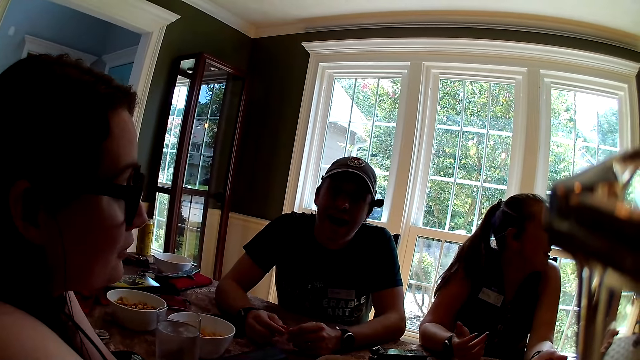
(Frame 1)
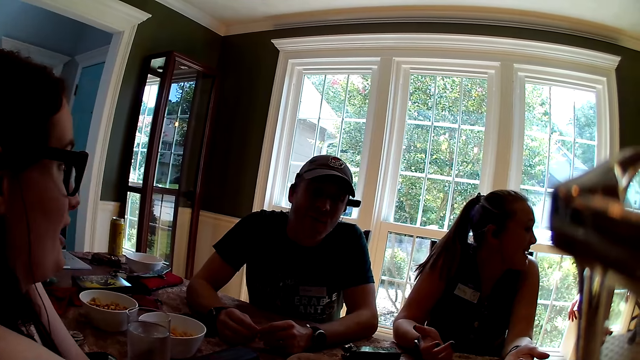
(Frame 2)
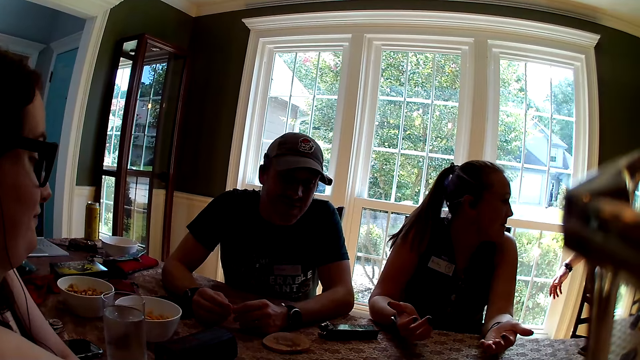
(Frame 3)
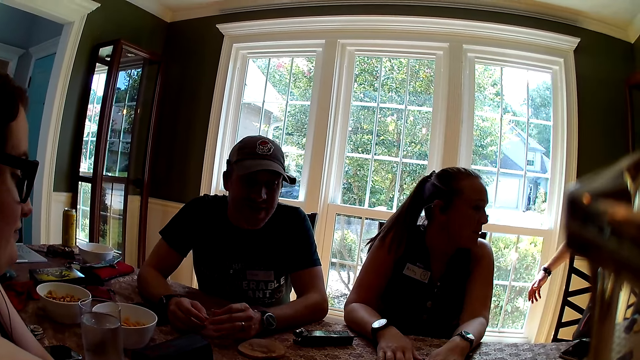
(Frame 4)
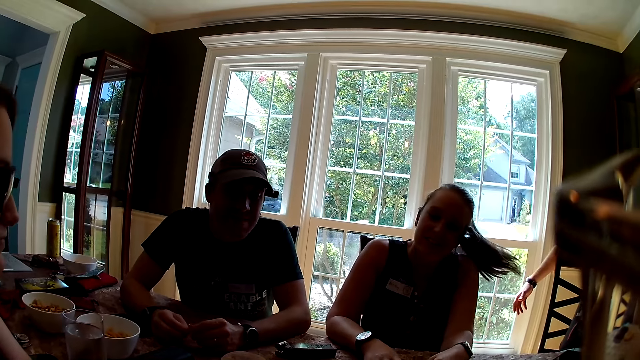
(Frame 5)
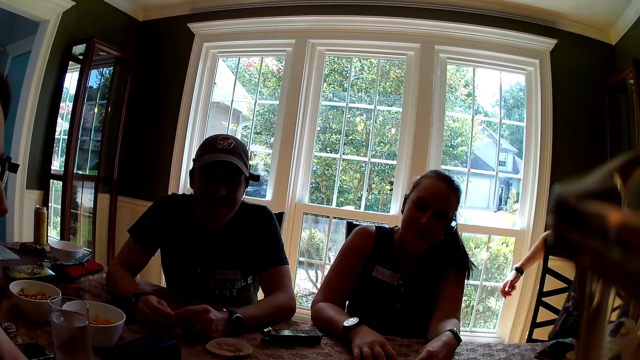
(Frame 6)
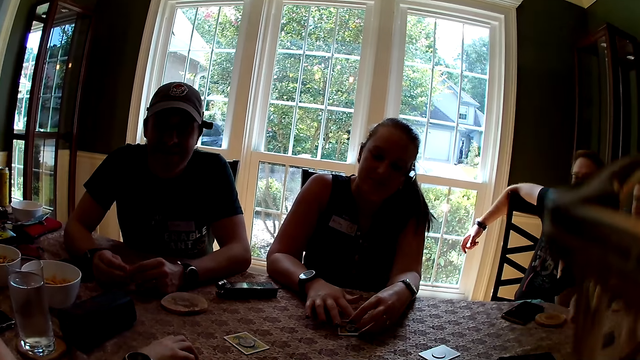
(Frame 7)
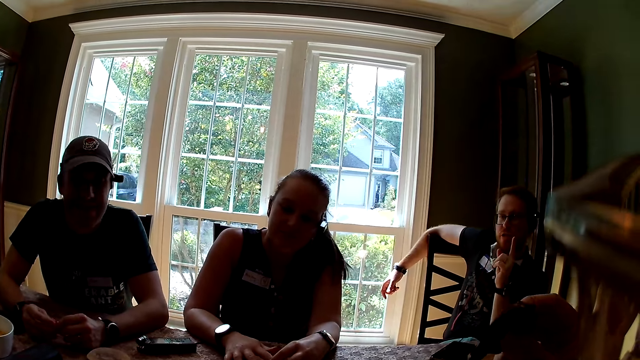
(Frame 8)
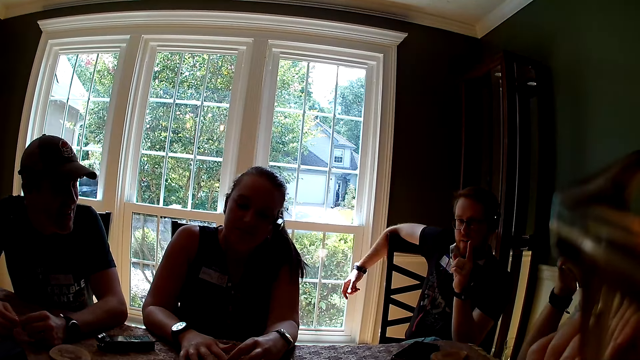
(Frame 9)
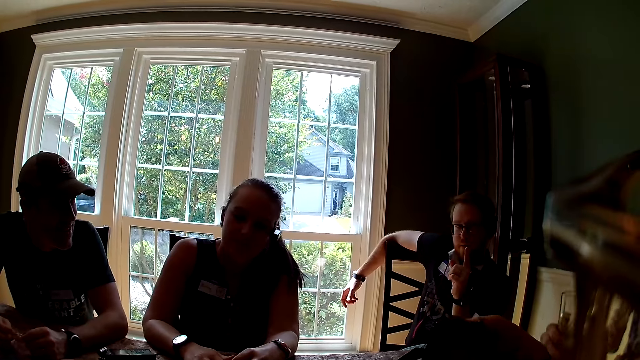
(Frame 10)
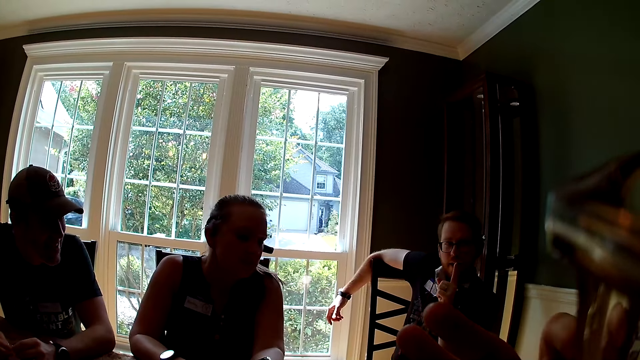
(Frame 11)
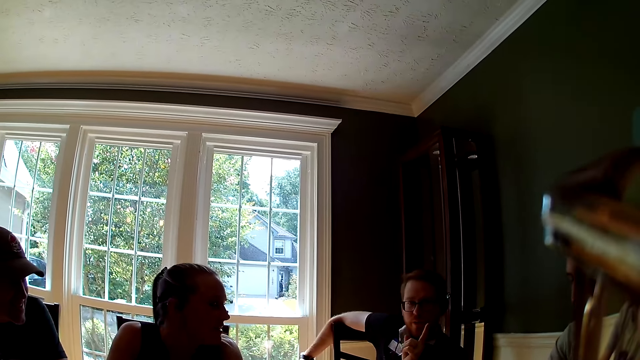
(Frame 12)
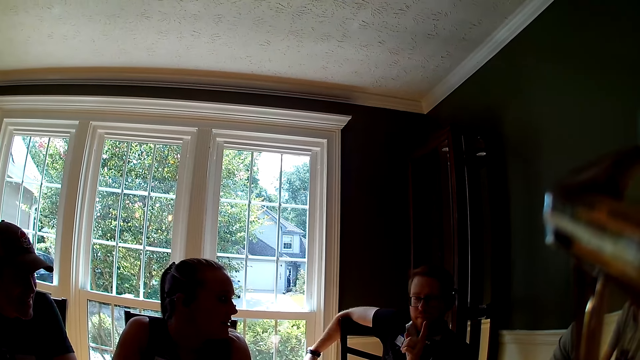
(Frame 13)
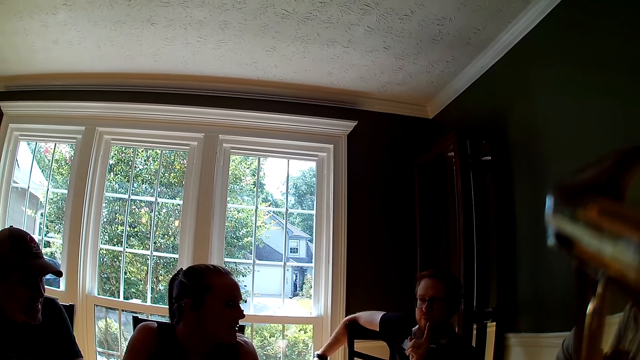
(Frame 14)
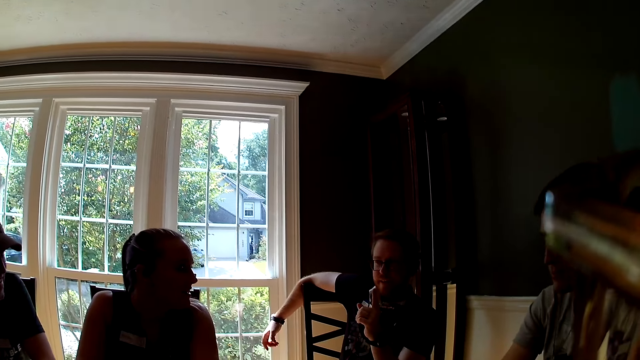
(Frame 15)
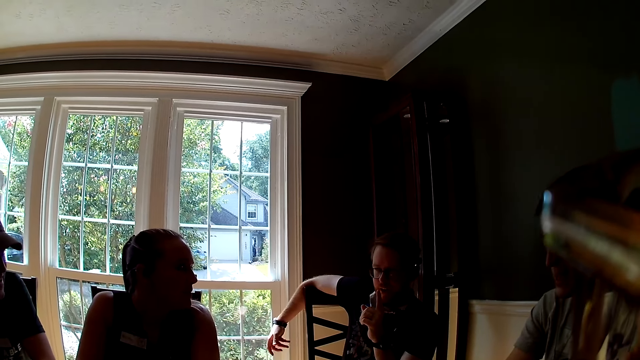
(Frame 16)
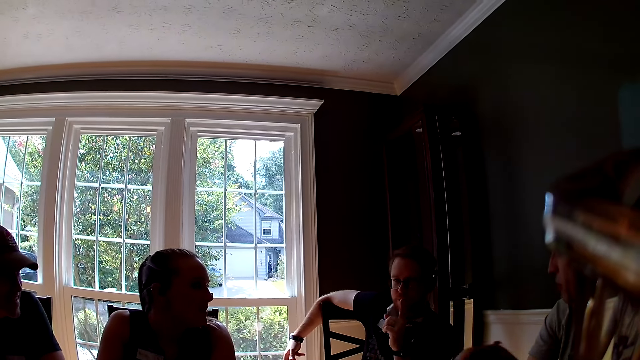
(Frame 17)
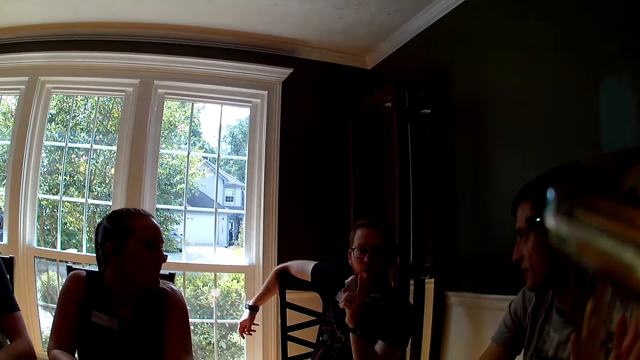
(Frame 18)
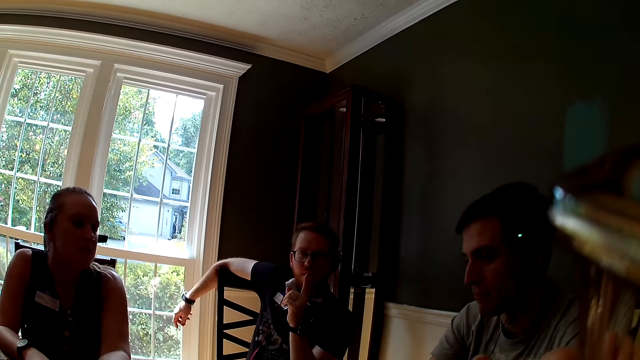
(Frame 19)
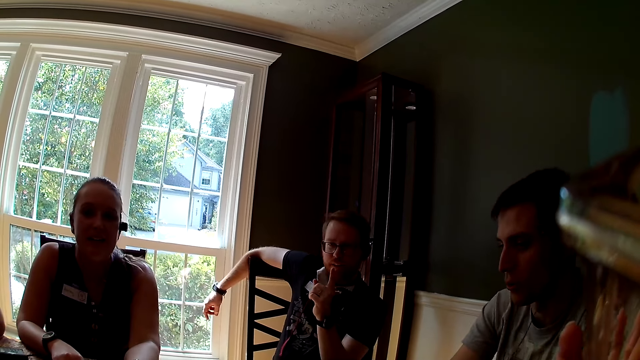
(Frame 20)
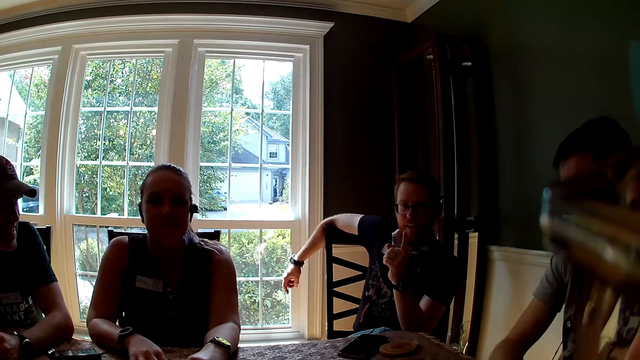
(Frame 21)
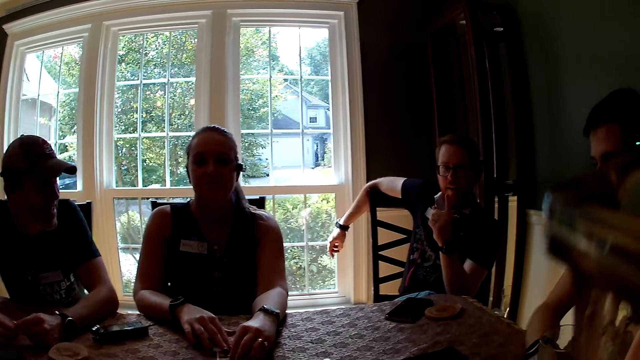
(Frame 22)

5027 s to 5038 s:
The woman interacts with a man. The man speaks to the group of people at the table. The camera wearer eats the cupcake in her right hand. Another man drinks from a glass cup in his right hand. The other man speaks to the first man.

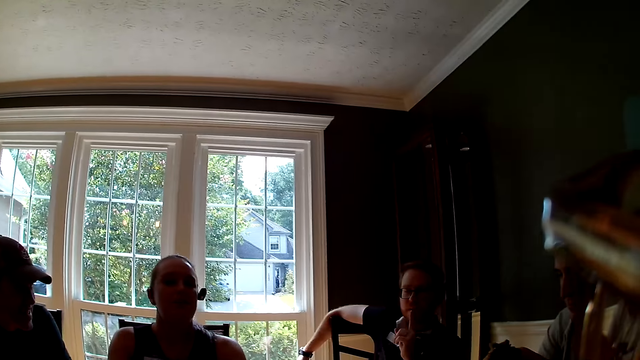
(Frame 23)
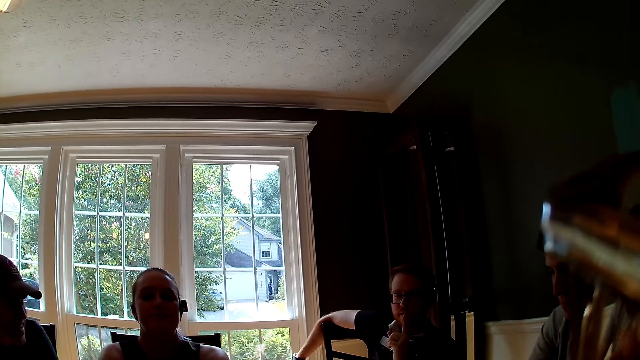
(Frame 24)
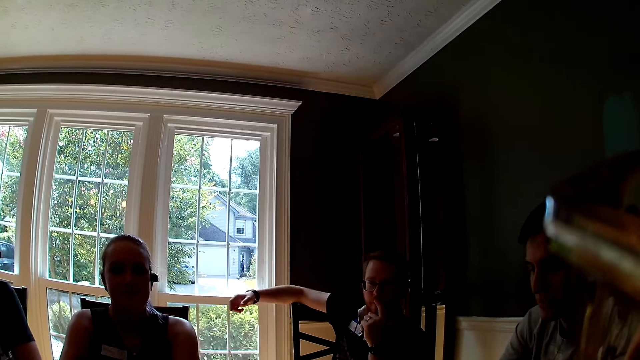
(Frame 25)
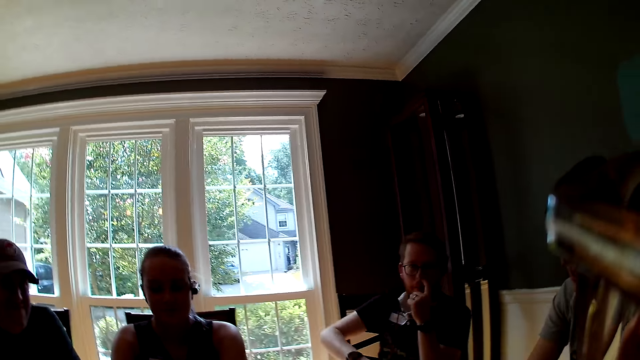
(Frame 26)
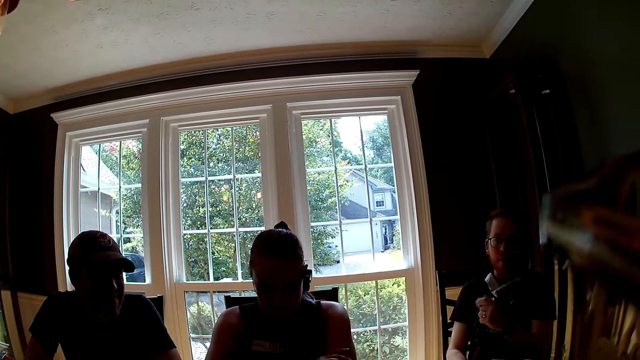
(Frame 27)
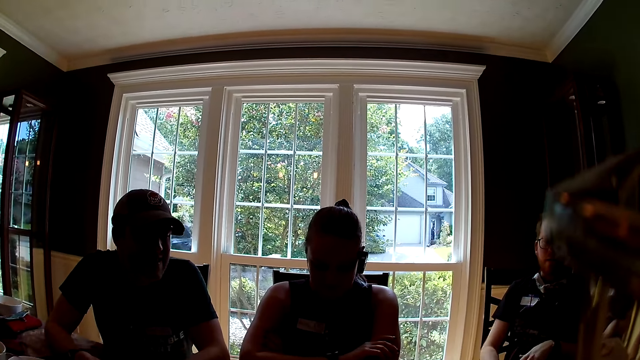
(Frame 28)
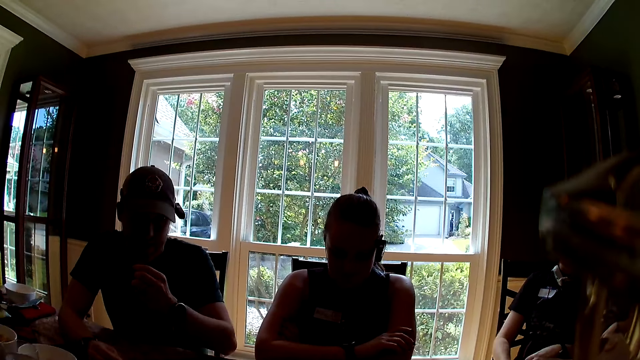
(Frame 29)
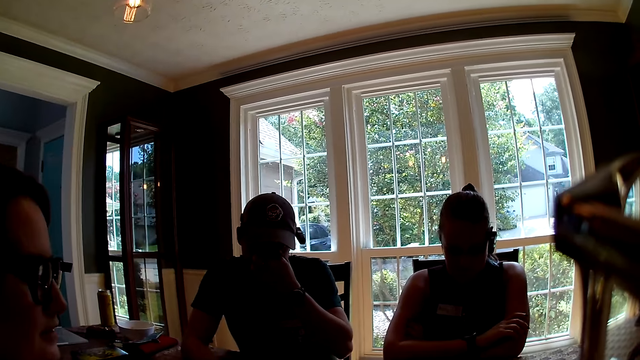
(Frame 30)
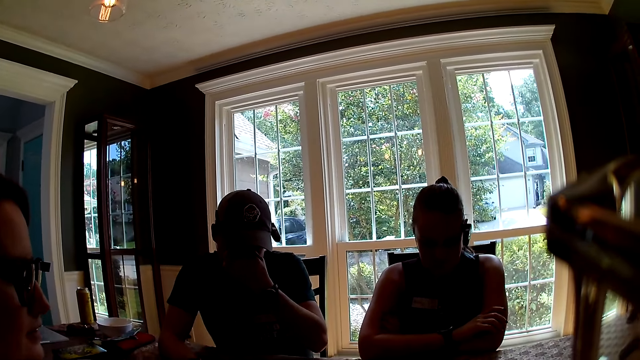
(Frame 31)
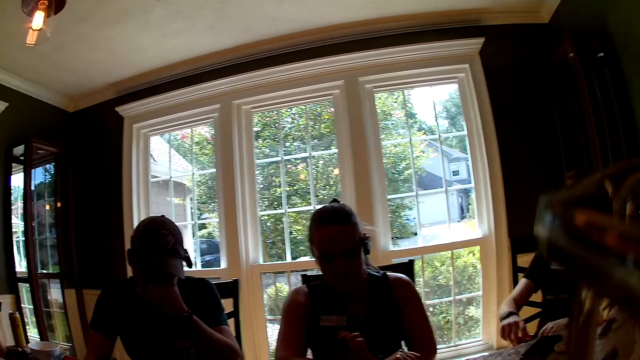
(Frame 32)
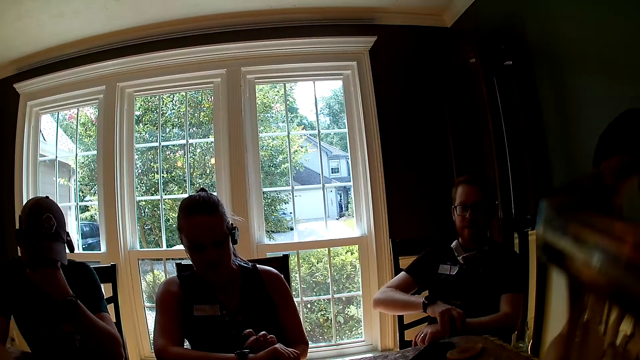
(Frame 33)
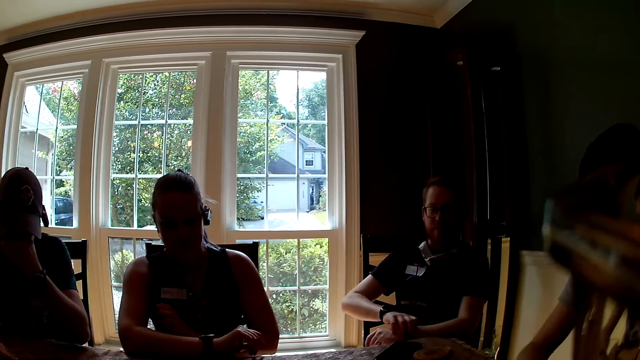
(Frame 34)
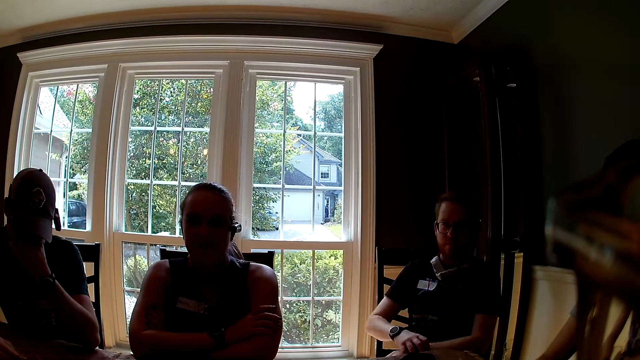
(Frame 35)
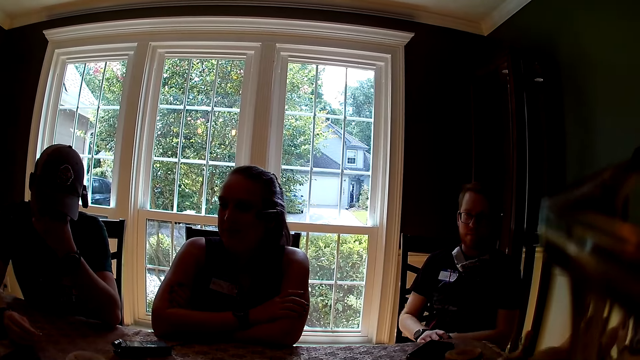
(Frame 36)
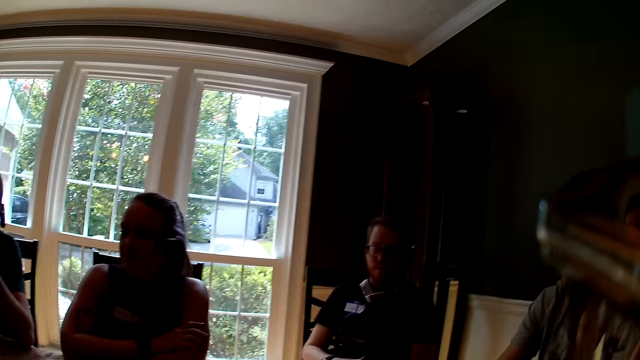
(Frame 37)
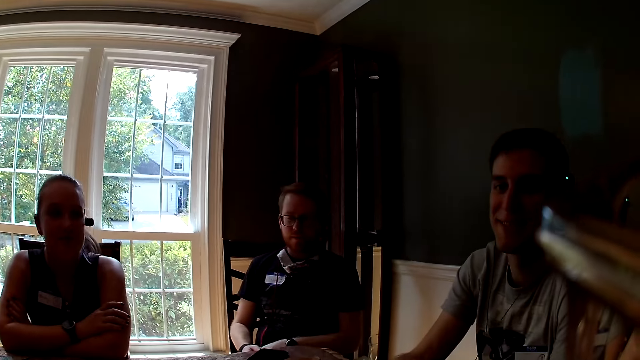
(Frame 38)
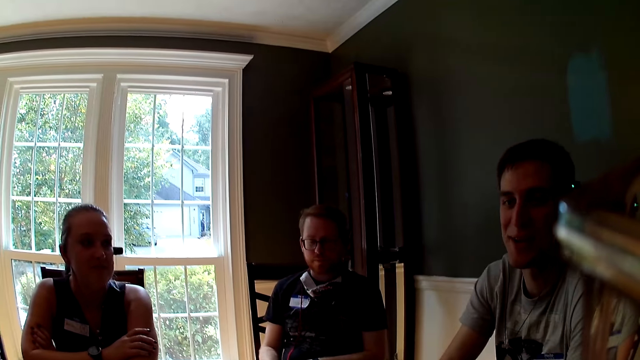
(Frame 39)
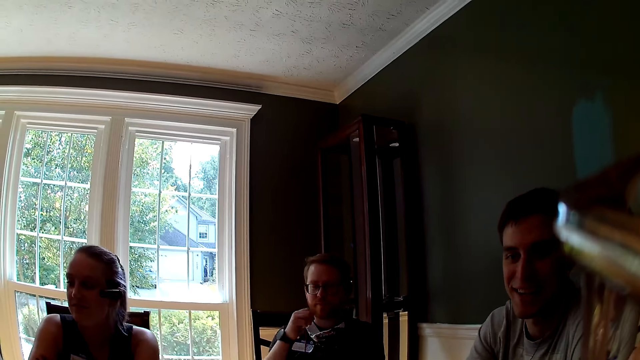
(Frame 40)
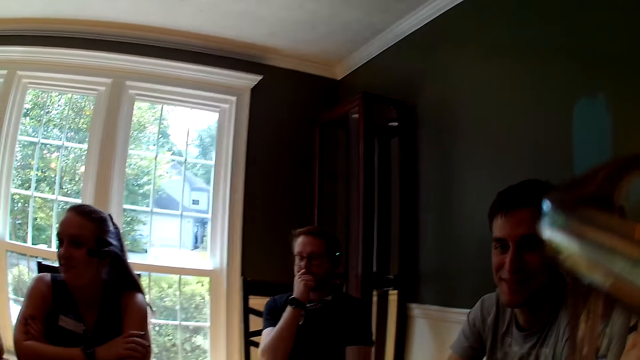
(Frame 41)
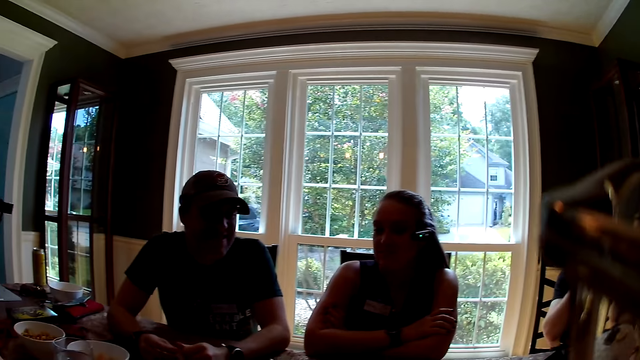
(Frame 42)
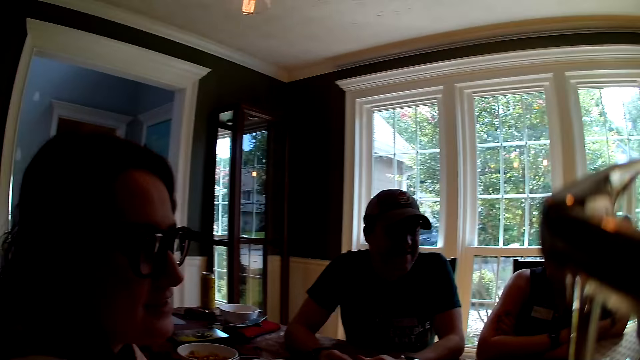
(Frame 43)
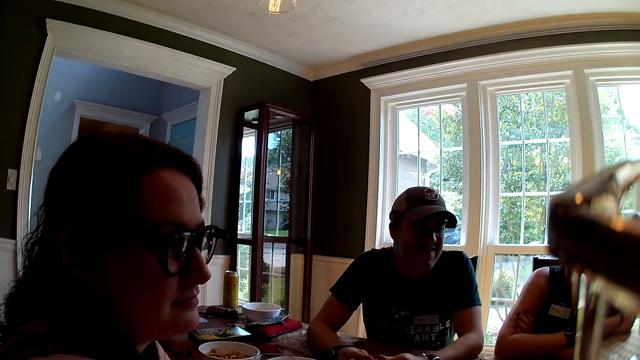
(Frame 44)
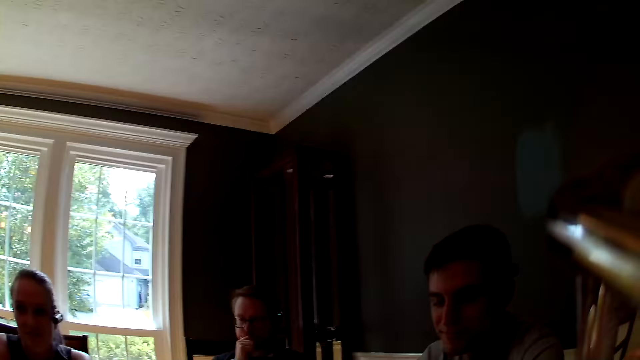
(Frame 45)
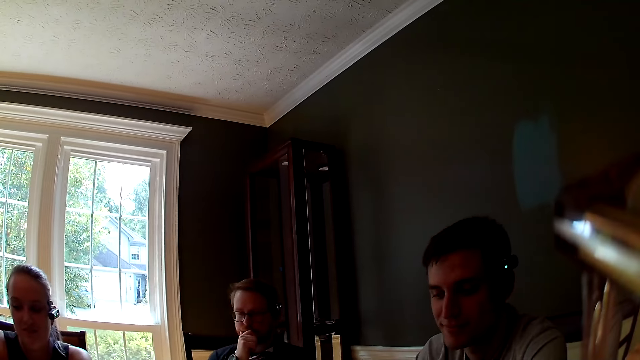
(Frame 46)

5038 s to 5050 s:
The man touches his nose with his left hand. He scratches his face. He adjusts the wristwatch in his left hand. Another man speaks to a woman. The woman speaks to the other man.
